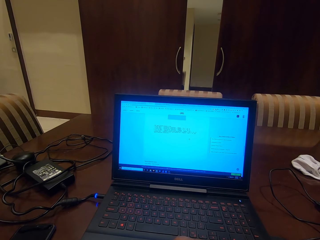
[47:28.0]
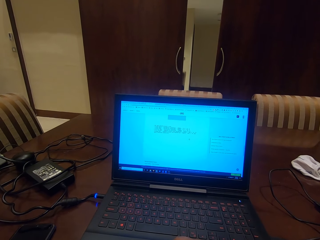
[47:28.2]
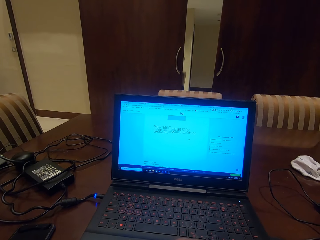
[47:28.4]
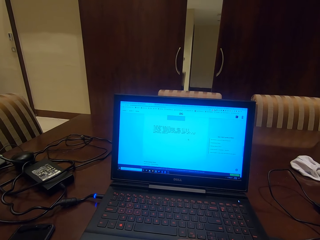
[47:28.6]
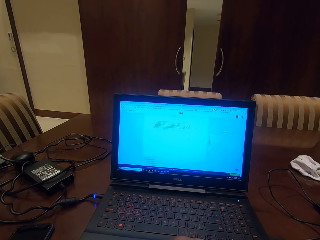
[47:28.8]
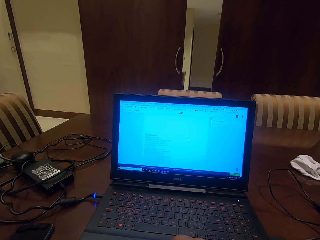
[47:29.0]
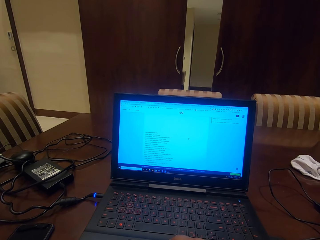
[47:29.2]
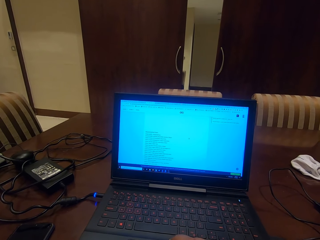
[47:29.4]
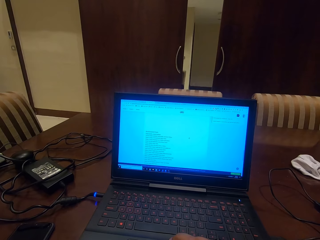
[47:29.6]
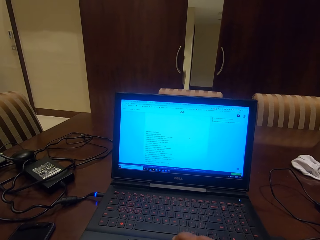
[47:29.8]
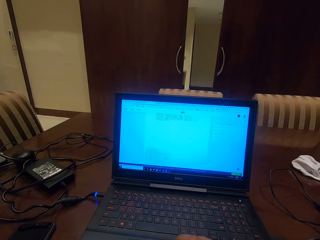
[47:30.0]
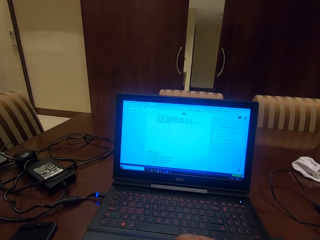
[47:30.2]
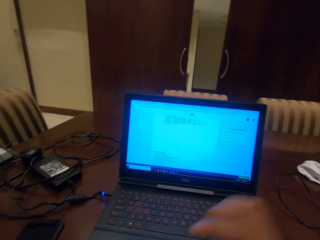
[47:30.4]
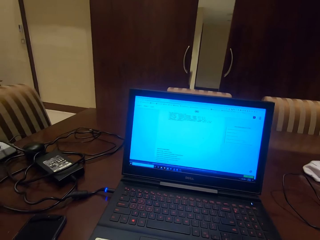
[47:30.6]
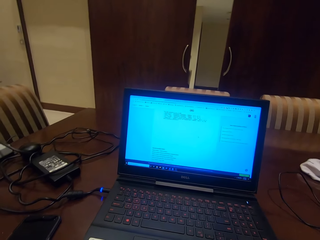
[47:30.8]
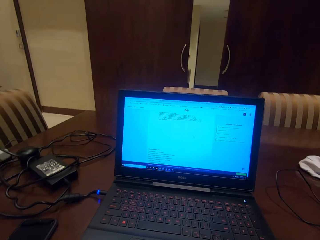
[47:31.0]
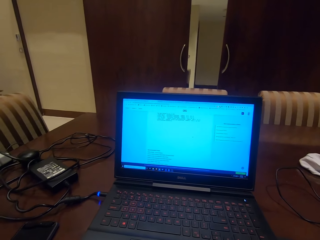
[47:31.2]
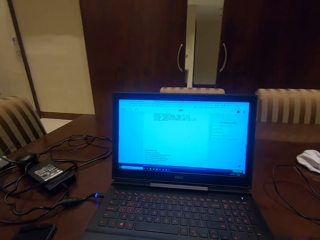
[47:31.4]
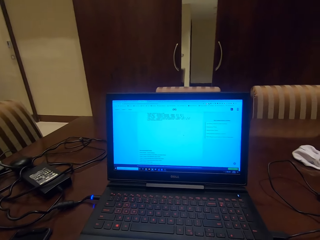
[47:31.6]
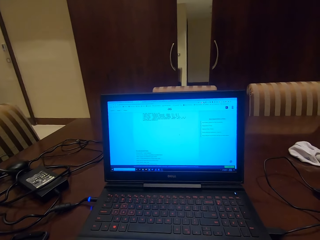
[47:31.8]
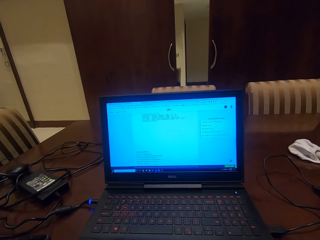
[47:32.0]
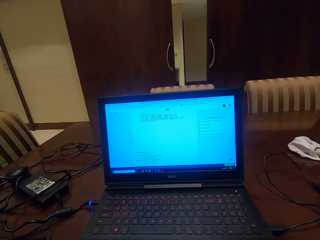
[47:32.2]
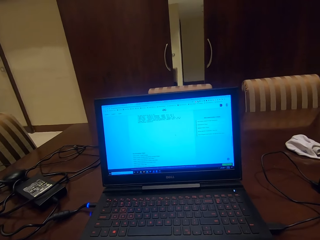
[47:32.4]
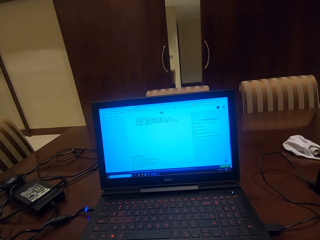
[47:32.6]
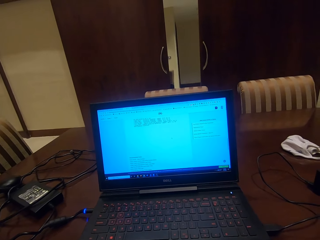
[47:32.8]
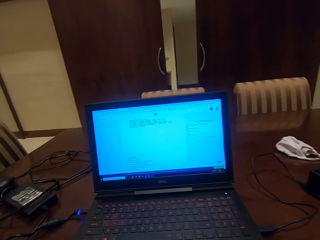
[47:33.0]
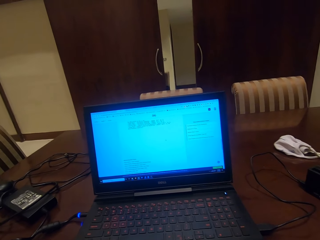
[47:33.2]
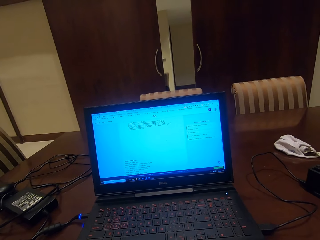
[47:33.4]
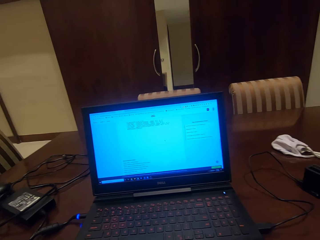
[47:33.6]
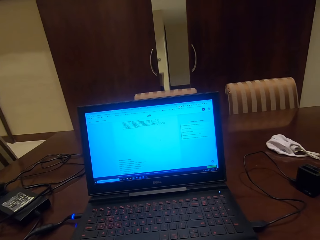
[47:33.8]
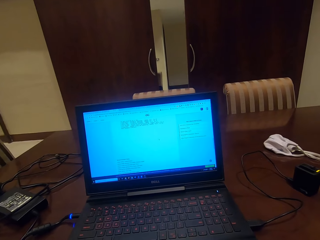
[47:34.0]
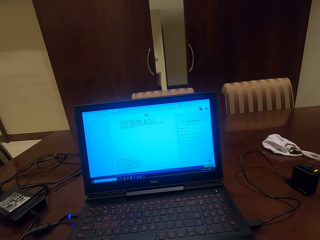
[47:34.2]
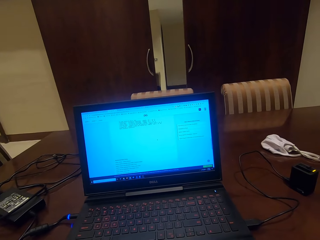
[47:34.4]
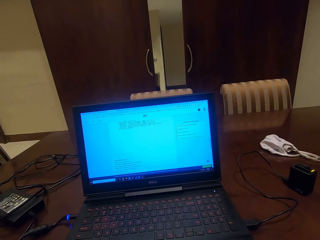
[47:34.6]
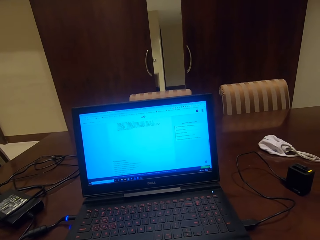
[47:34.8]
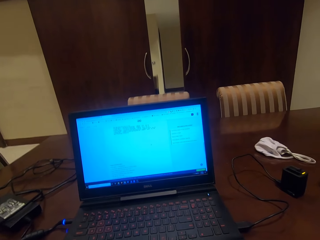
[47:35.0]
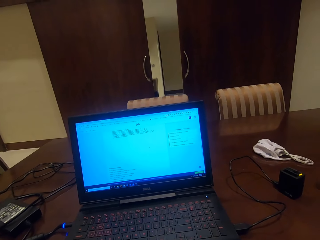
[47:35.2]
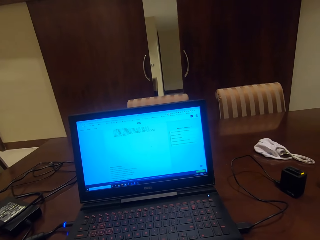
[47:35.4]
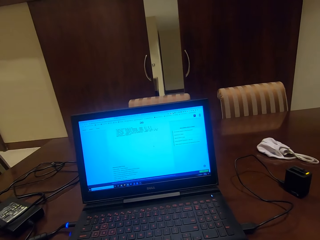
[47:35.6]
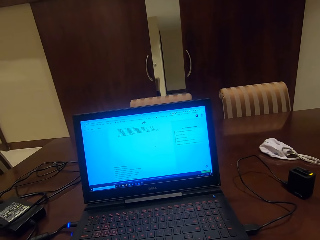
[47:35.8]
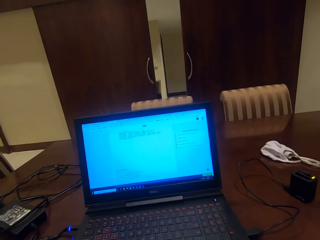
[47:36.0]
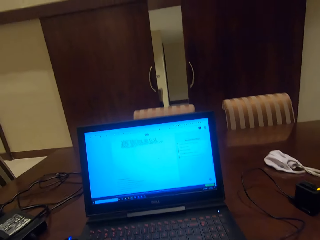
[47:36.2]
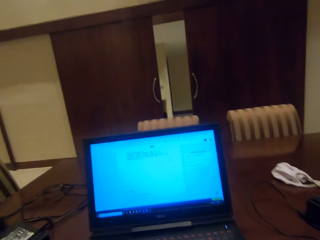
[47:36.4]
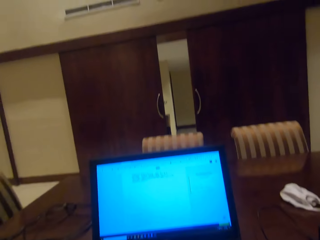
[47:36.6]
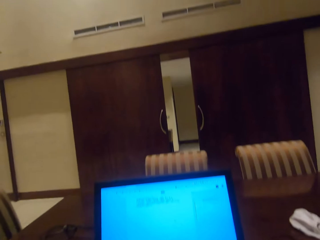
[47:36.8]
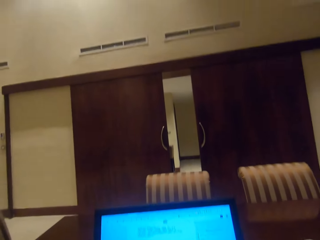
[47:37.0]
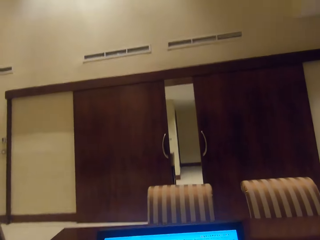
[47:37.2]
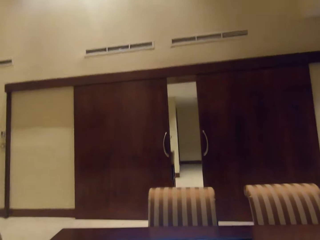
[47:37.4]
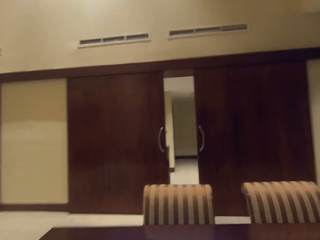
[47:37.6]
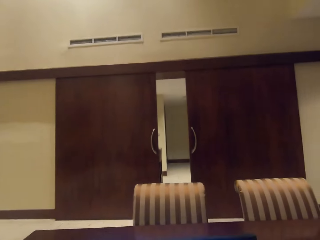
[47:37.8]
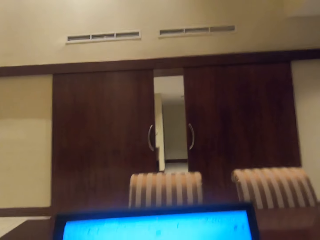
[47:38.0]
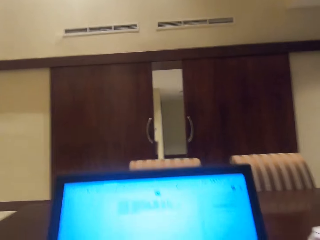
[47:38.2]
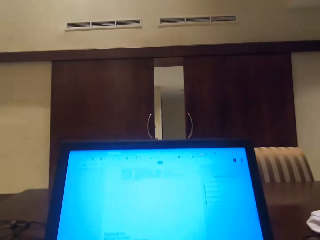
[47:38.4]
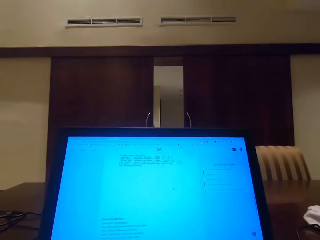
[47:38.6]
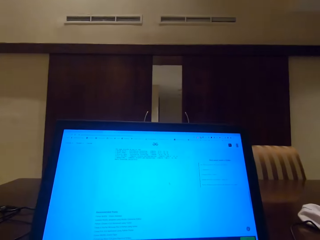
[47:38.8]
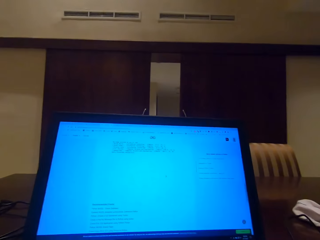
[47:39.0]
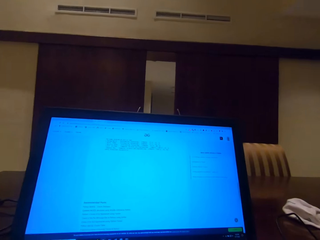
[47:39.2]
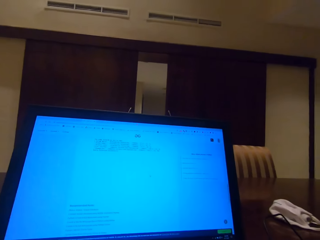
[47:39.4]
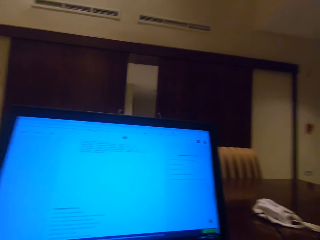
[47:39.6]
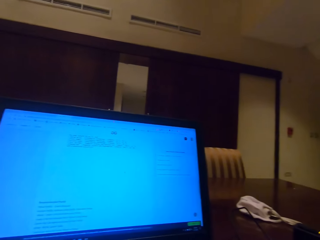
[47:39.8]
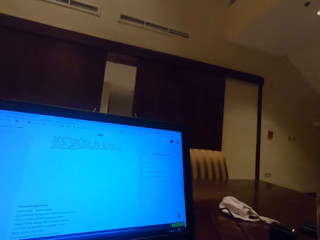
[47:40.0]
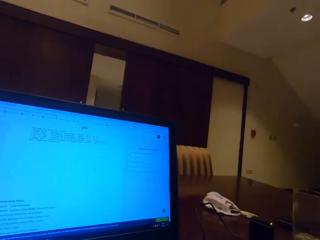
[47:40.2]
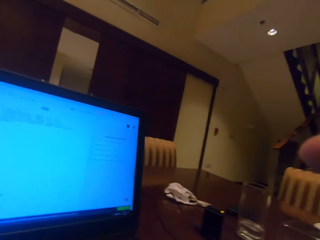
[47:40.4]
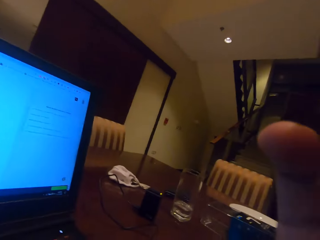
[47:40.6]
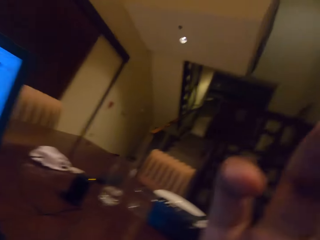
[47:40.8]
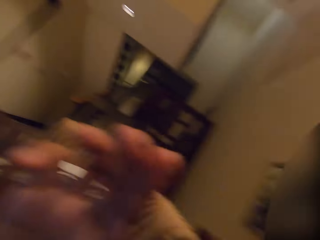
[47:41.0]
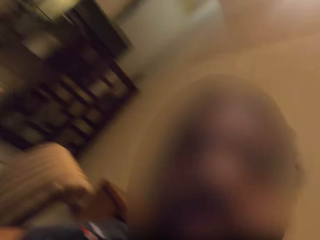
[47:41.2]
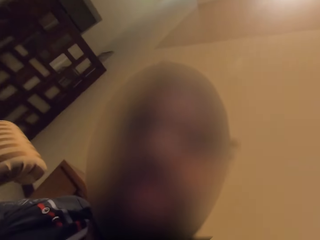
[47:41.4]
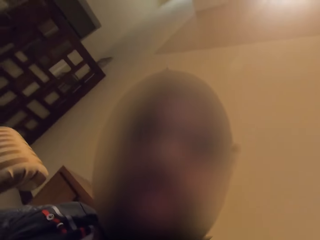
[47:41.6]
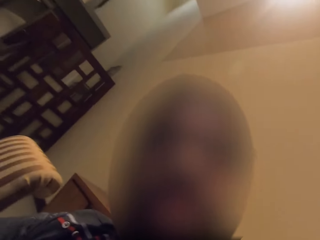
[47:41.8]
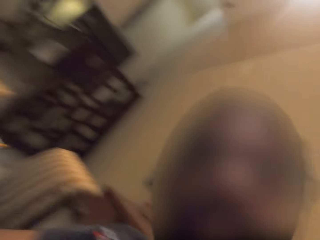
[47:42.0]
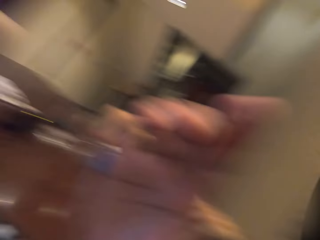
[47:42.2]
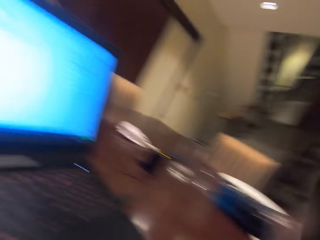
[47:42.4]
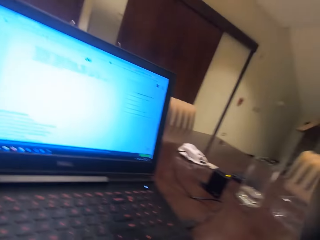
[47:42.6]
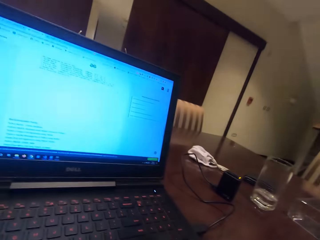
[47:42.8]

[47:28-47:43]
The camera wearer lifts the right hand. They look at the laptop. They look around. They look at the laptop. They touch a camera. They look around.
